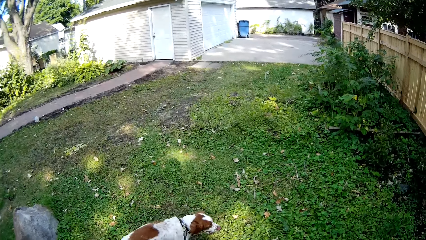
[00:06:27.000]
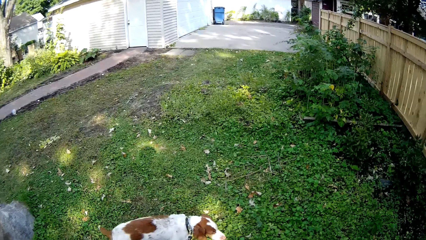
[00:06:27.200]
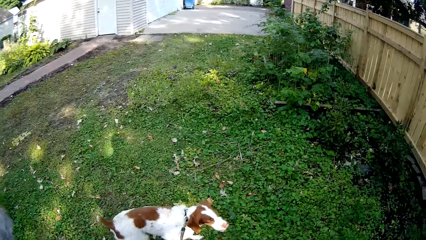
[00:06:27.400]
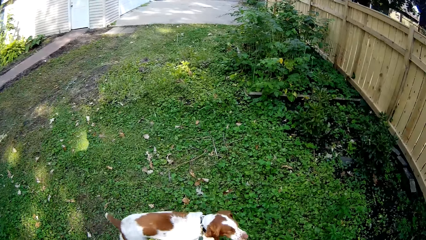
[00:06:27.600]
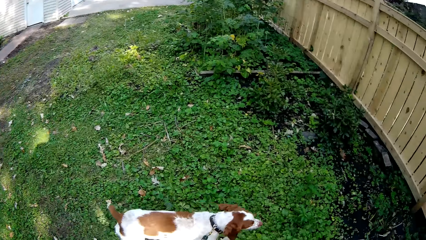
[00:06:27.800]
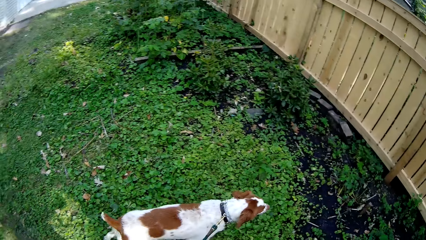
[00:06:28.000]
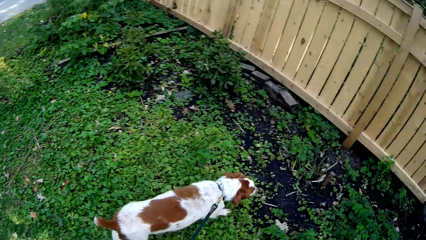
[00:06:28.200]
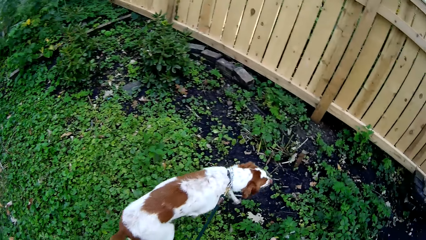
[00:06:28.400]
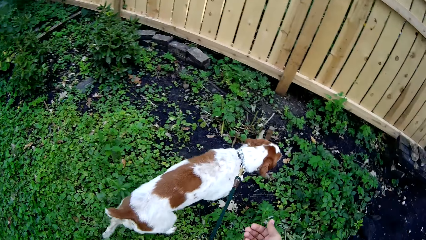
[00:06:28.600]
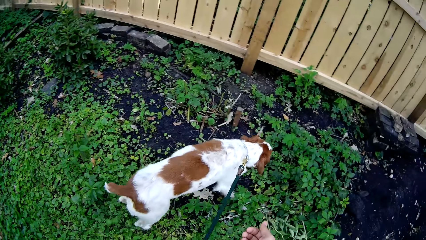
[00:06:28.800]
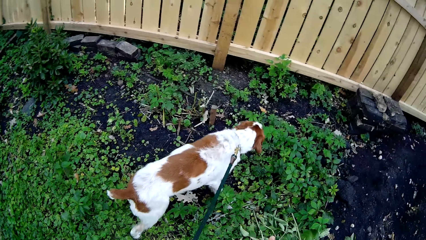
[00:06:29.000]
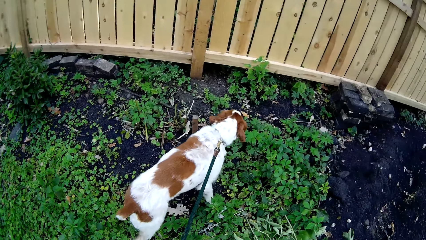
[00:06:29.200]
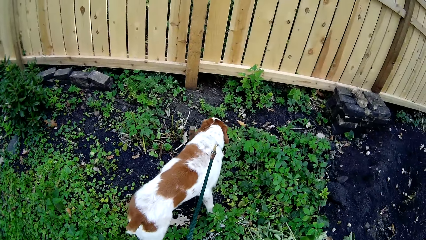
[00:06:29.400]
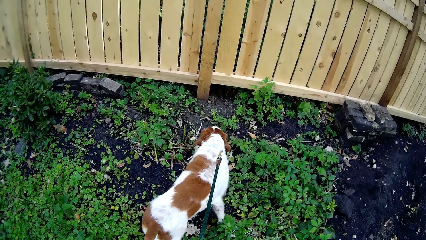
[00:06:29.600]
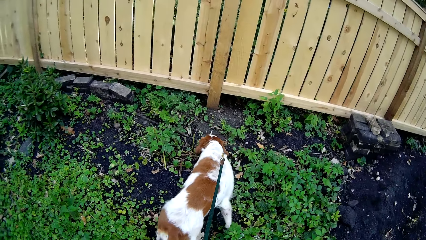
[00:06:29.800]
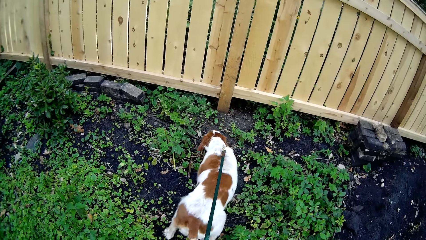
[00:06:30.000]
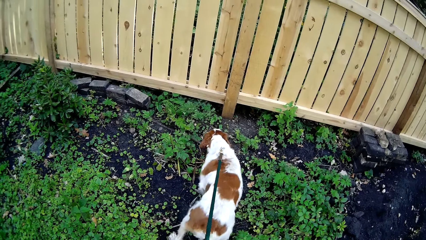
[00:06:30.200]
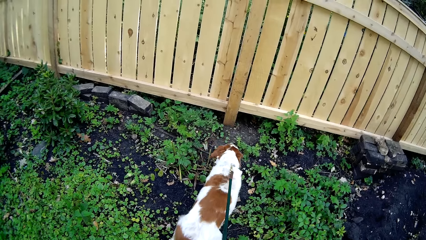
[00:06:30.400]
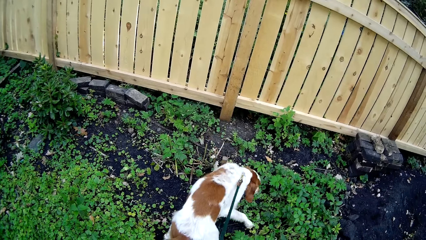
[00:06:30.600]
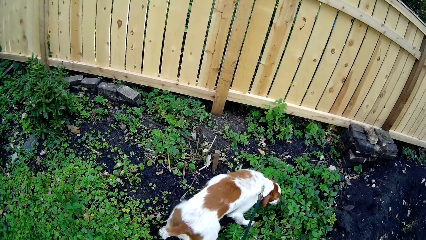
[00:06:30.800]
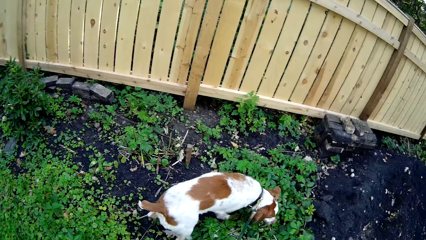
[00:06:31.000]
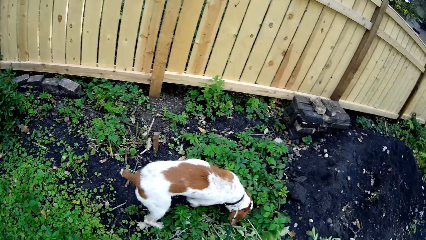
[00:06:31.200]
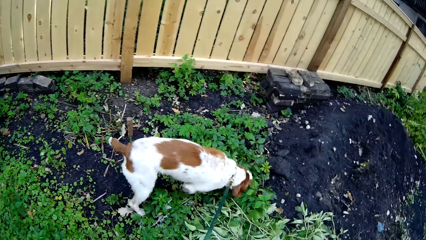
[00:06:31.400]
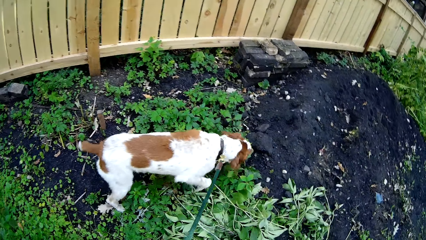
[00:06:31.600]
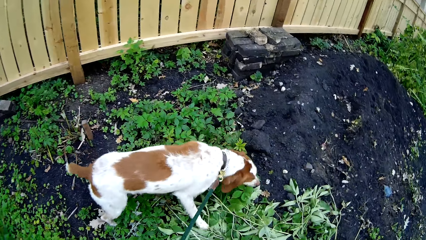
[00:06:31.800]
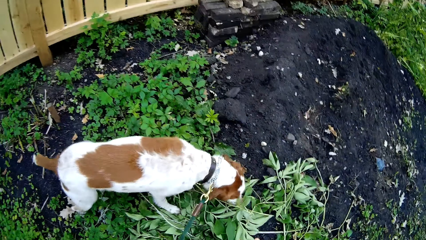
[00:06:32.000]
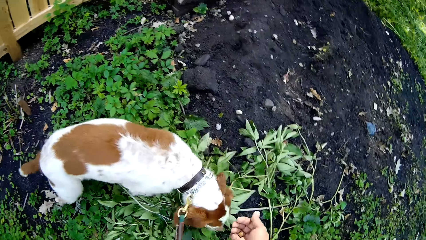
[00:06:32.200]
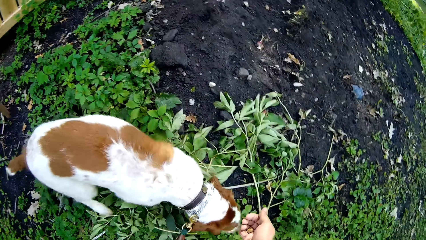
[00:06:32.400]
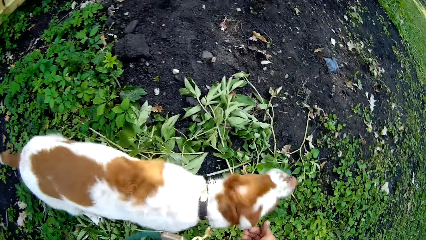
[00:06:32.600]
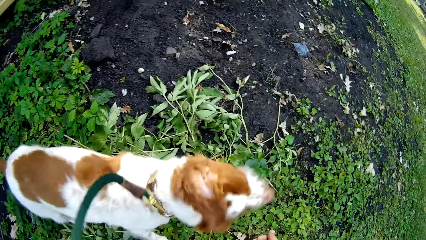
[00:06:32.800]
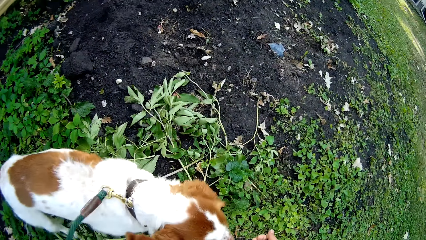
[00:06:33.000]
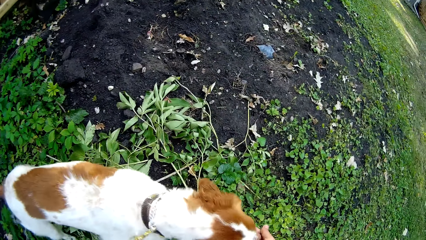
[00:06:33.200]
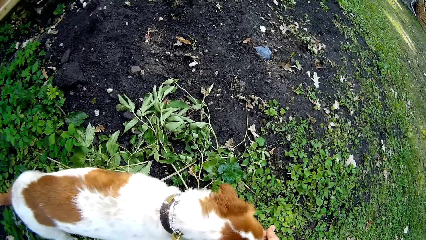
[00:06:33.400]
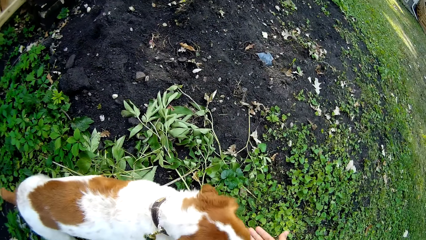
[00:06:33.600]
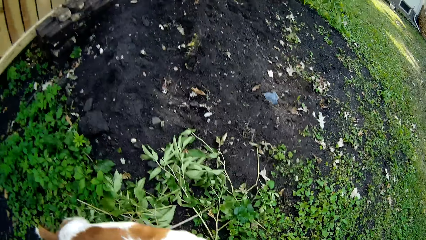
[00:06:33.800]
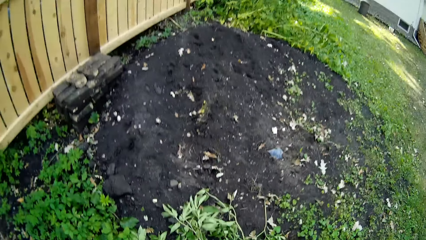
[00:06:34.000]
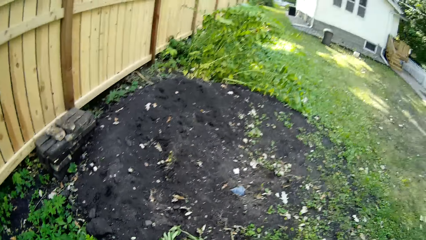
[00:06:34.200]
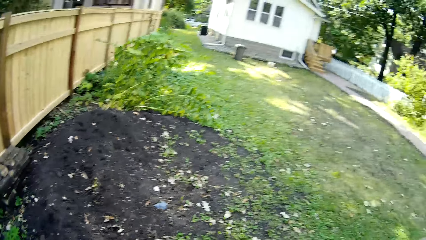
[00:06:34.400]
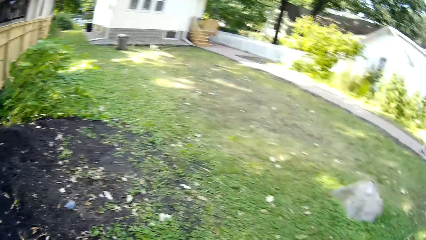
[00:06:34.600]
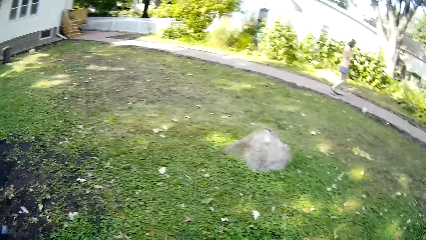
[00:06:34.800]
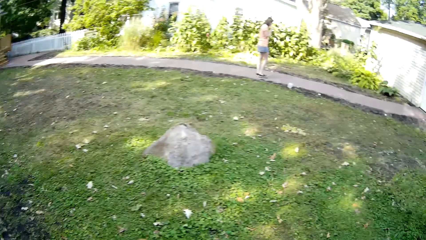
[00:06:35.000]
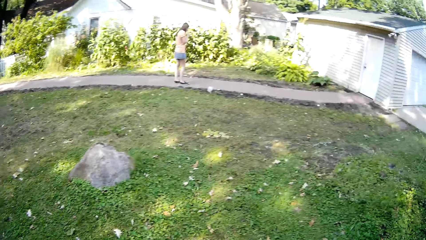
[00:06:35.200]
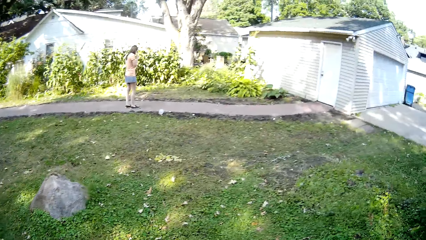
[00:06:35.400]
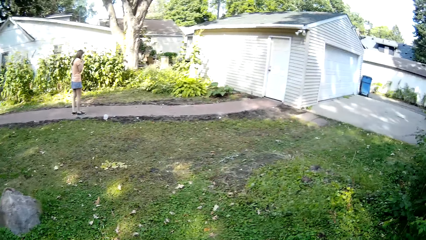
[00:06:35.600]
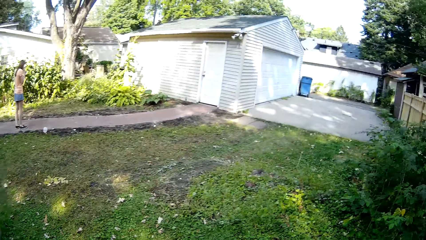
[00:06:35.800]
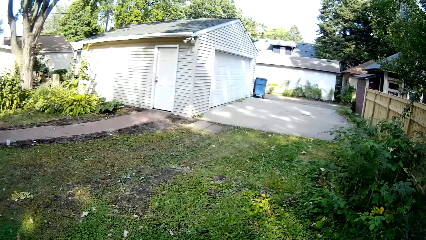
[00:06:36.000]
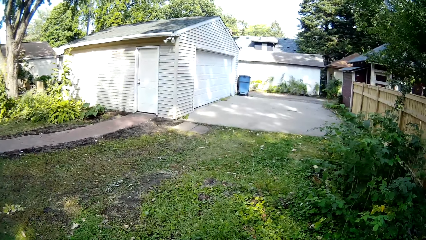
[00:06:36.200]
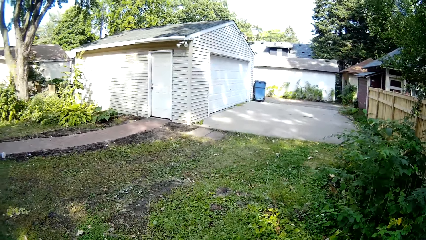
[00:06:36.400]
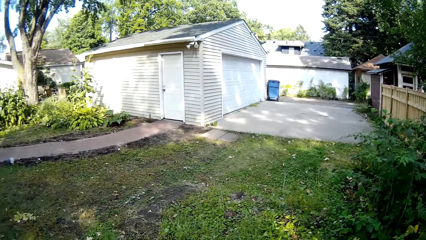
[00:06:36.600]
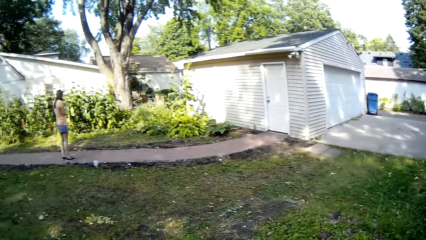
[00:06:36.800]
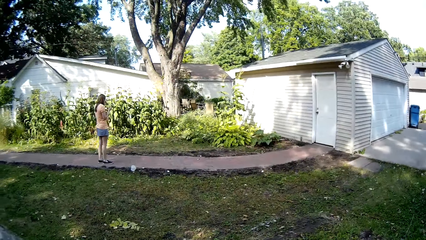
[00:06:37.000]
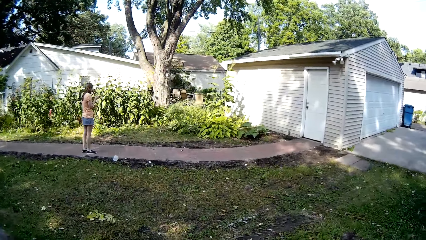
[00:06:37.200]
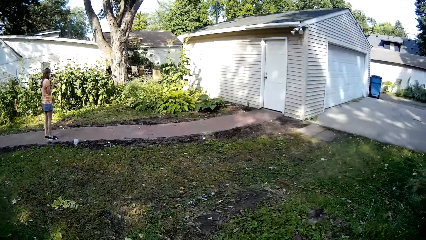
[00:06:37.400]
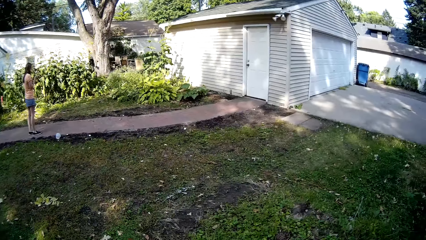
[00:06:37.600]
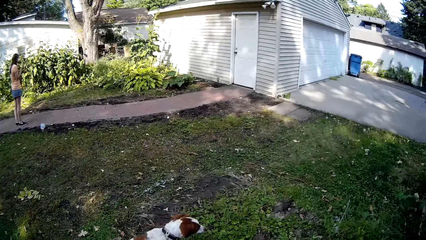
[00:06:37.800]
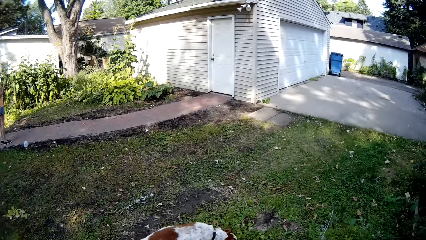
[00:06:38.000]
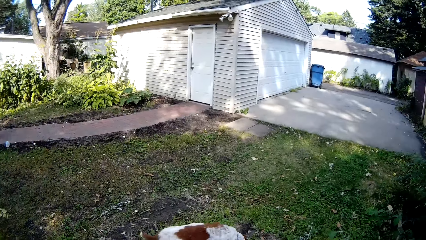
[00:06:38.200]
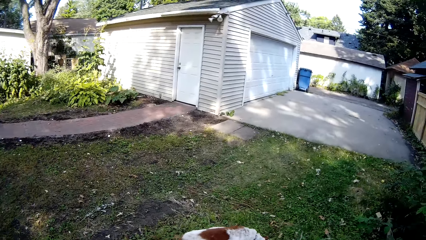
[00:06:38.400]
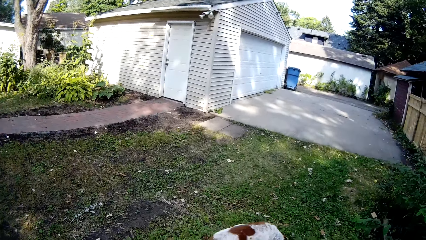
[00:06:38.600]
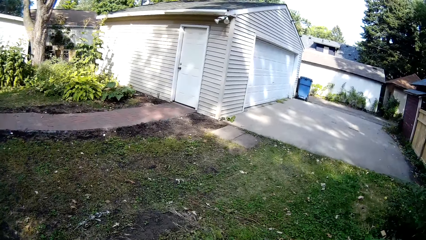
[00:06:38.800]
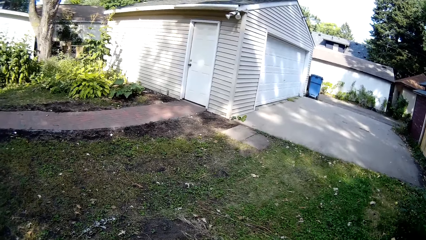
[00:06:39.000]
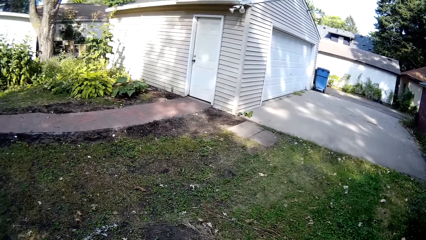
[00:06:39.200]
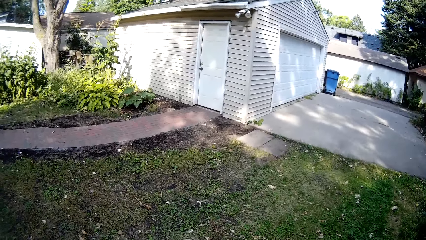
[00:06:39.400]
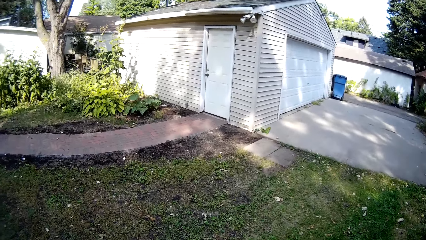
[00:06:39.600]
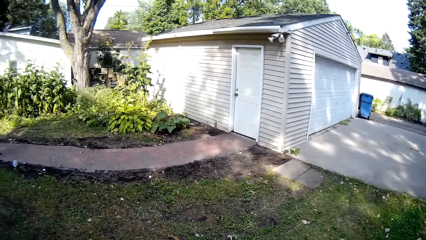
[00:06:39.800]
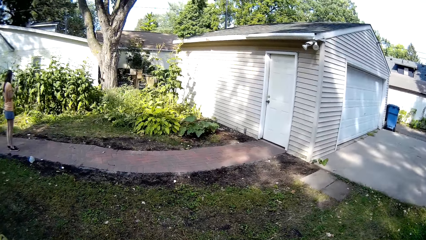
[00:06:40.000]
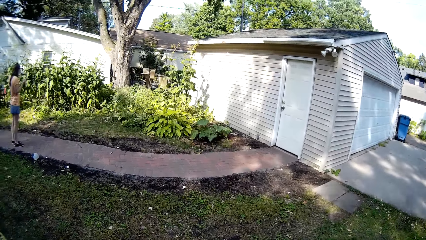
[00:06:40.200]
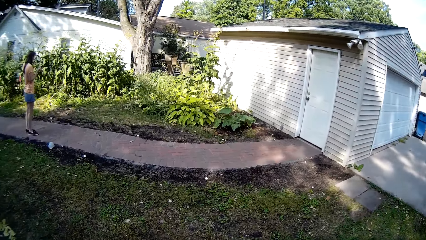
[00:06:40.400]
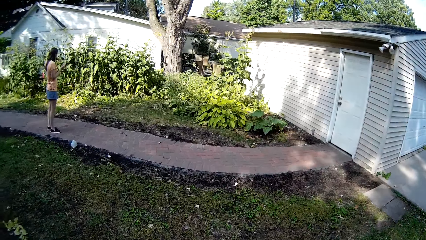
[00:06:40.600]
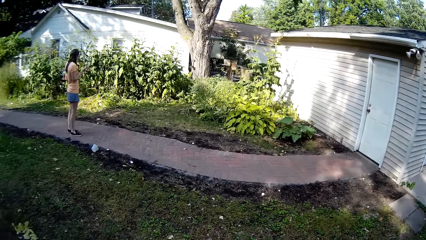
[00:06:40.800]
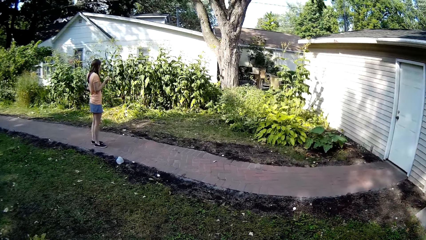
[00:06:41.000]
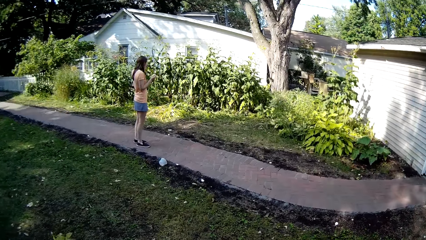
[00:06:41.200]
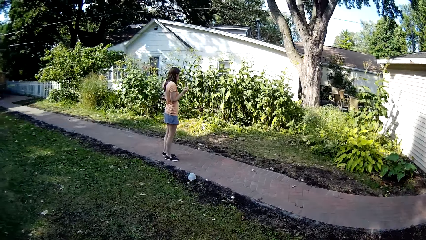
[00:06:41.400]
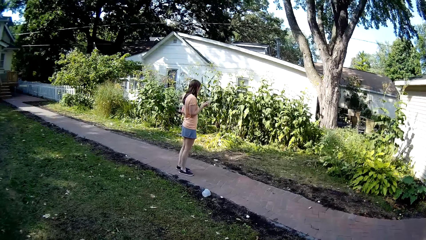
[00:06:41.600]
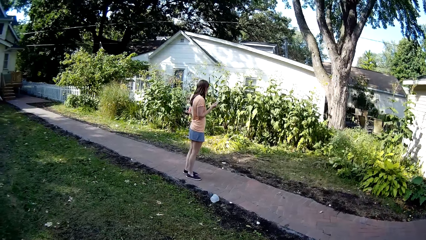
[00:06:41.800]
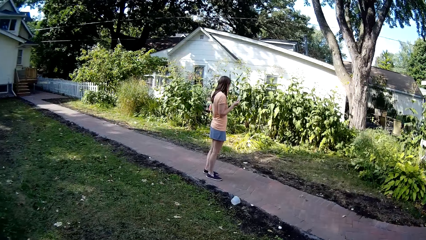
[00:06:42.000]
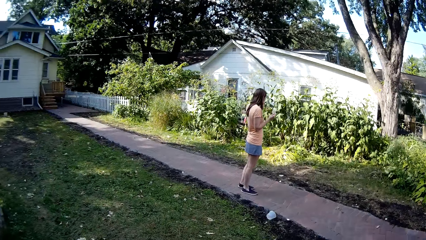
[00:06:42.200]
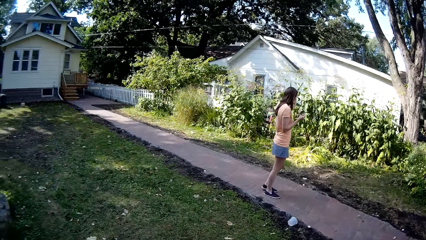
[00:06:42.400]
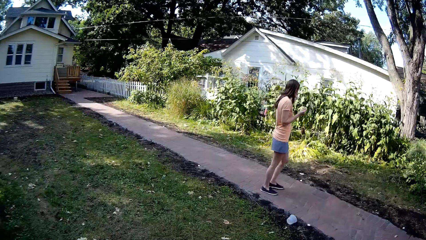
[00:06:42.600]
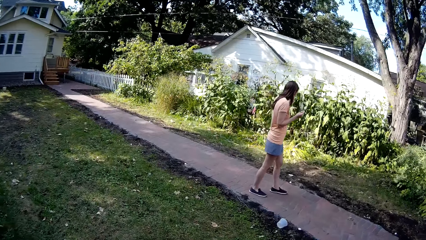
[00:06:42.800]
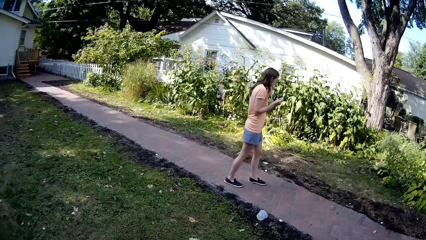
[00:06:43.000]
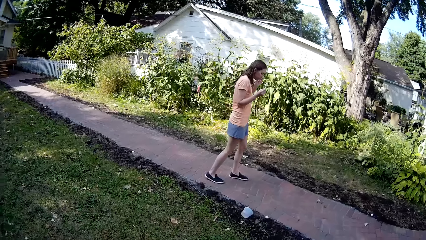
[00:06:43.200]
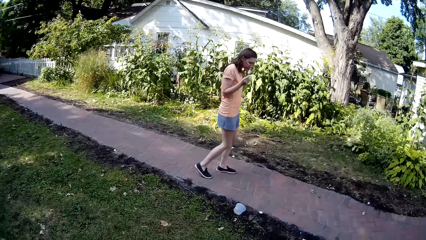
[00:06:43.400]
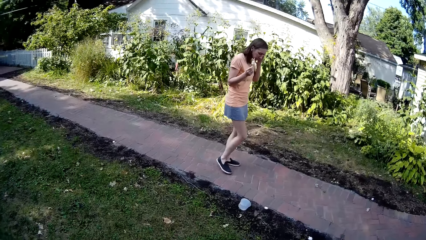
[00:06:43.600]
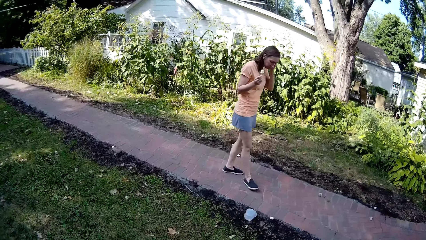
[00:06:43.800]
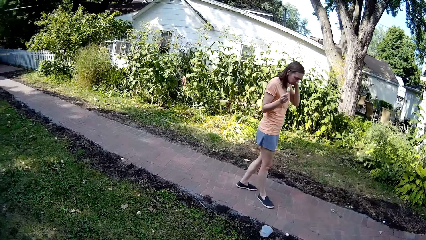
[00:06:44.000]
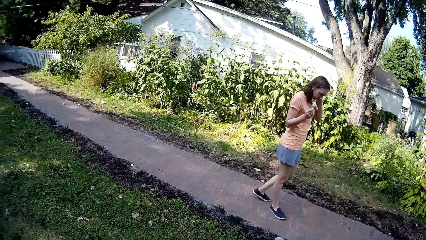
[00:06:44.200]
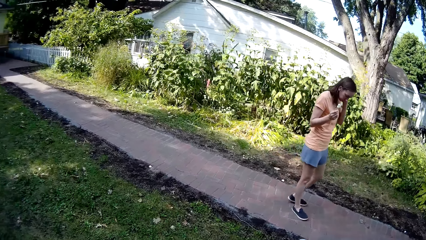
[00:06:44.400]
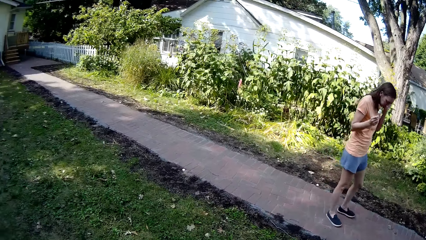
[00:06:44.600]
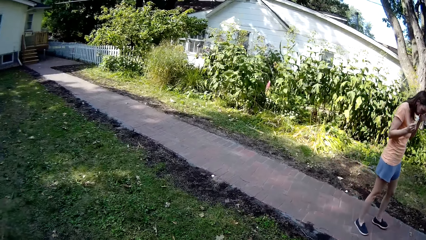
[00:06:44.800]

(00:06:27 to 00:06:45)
The camera wearer moves a hand. They look around. They give the dog something. They turn around. A woman stands on the path. The camera wearer walks the dog around the backyard. The woman stands on the path. She stands on the path again. The woman walks around.
